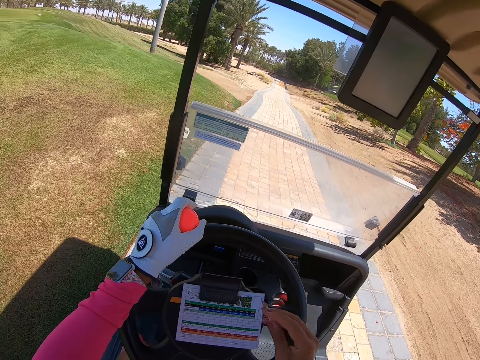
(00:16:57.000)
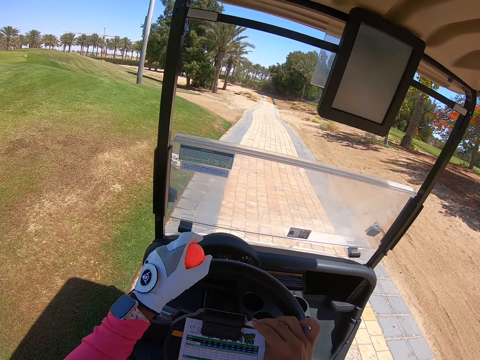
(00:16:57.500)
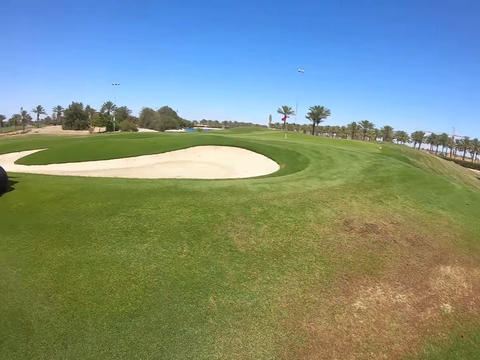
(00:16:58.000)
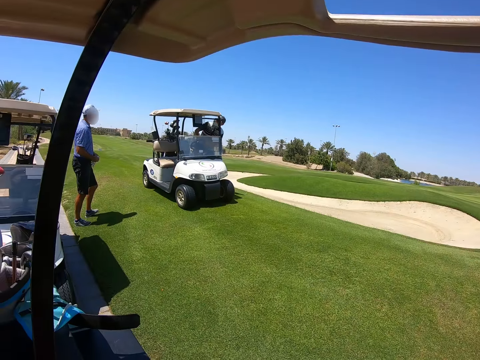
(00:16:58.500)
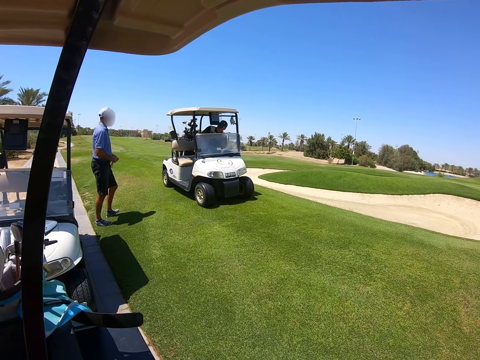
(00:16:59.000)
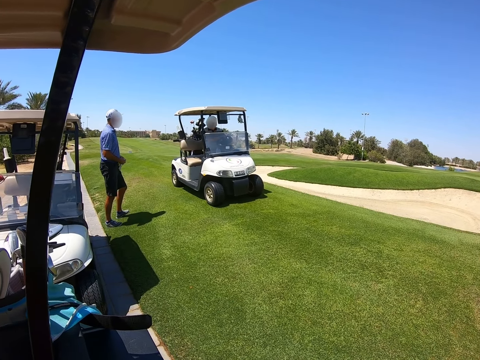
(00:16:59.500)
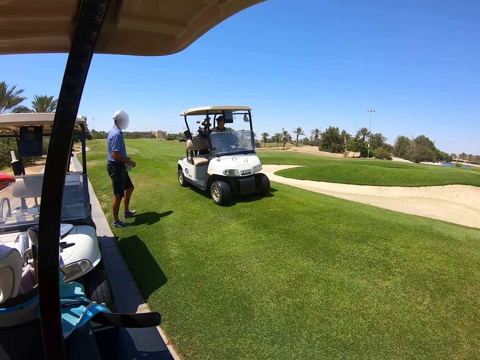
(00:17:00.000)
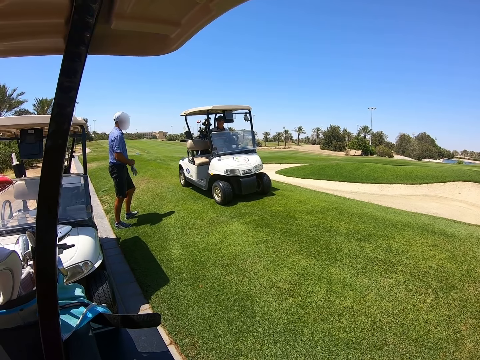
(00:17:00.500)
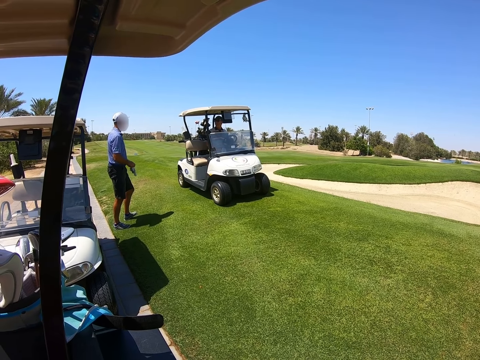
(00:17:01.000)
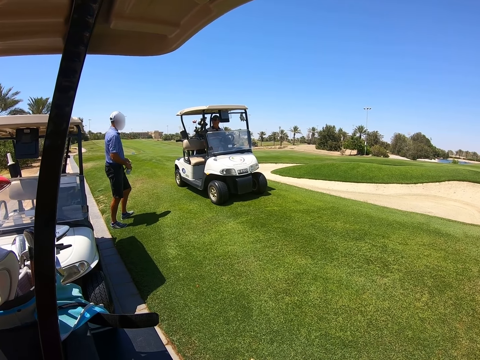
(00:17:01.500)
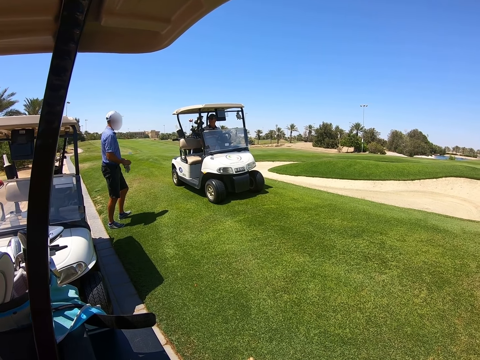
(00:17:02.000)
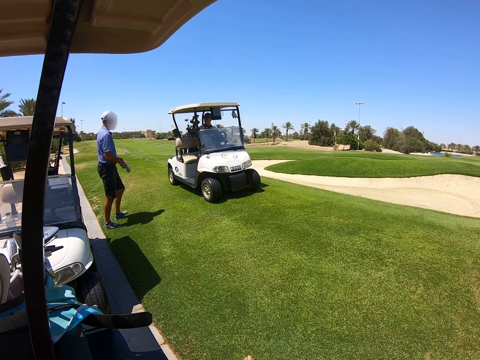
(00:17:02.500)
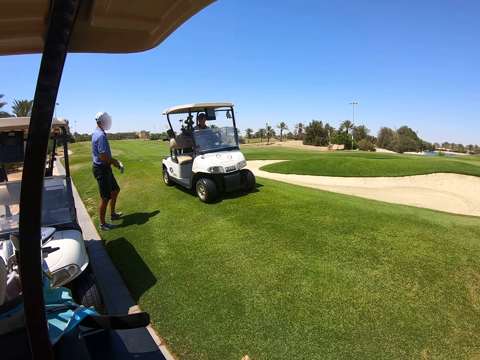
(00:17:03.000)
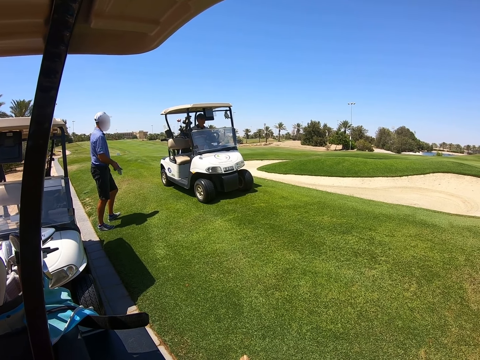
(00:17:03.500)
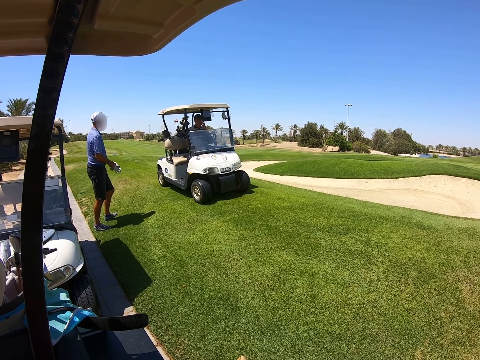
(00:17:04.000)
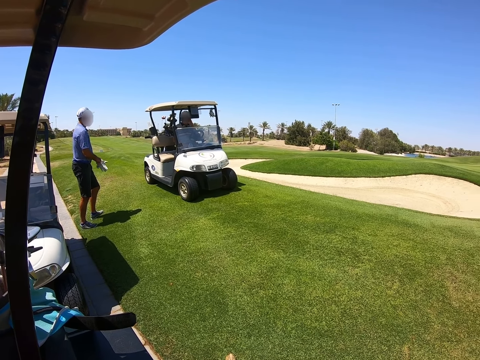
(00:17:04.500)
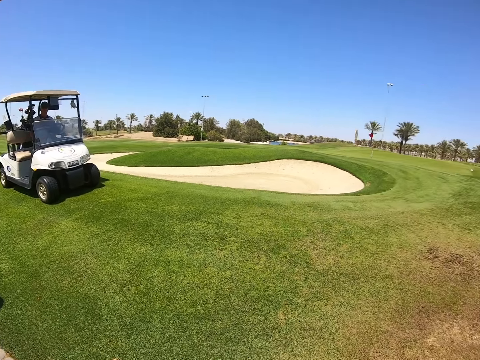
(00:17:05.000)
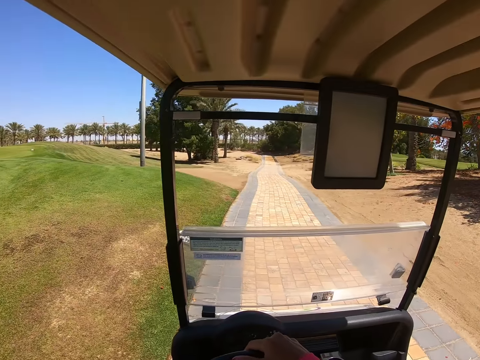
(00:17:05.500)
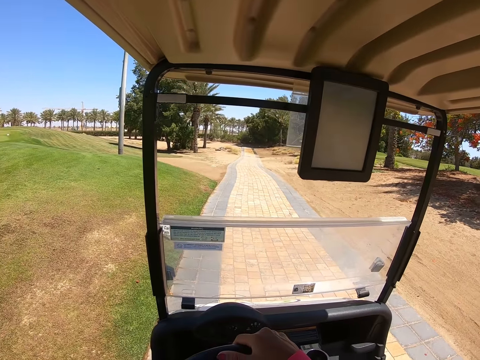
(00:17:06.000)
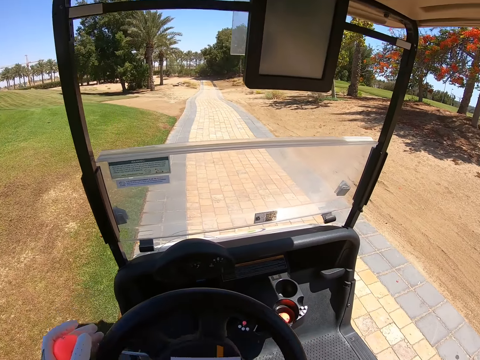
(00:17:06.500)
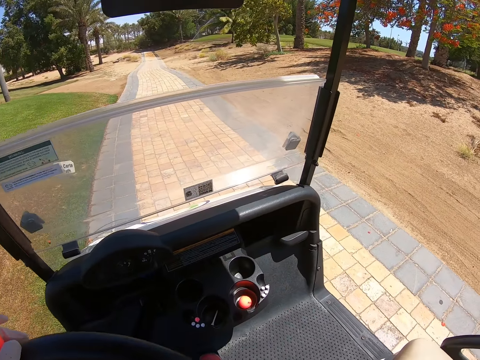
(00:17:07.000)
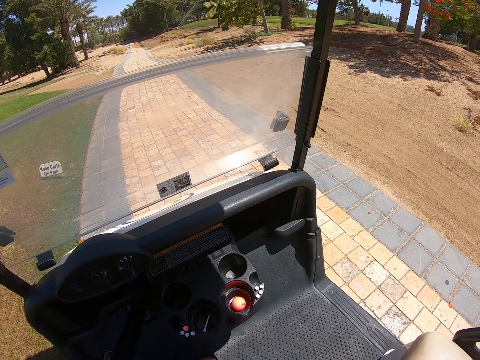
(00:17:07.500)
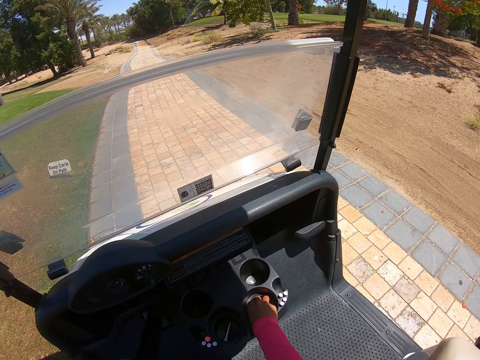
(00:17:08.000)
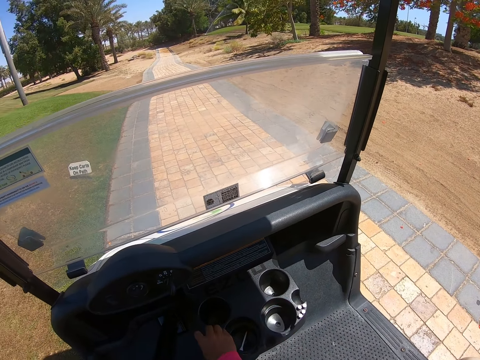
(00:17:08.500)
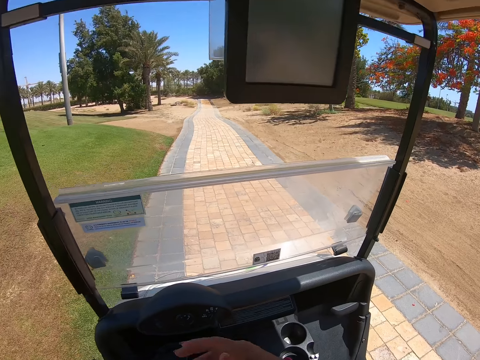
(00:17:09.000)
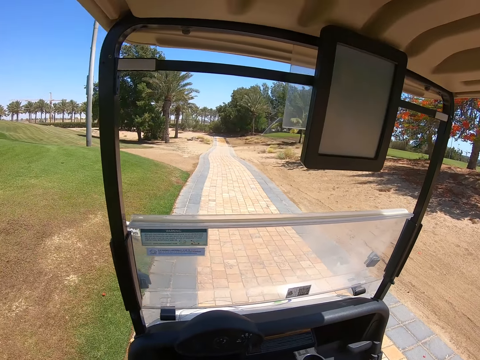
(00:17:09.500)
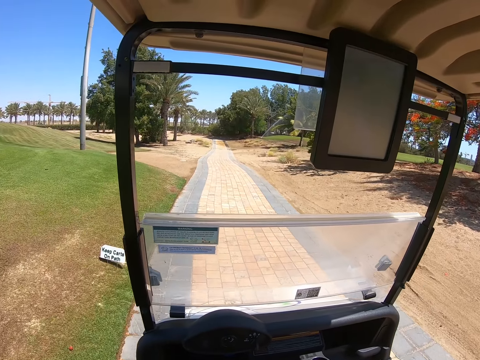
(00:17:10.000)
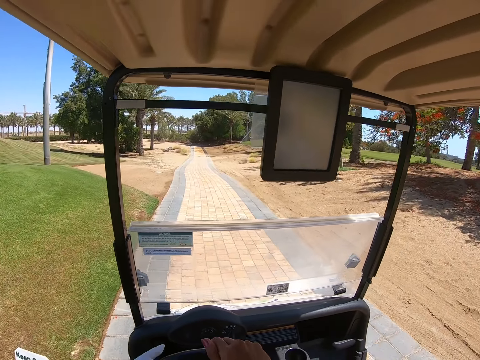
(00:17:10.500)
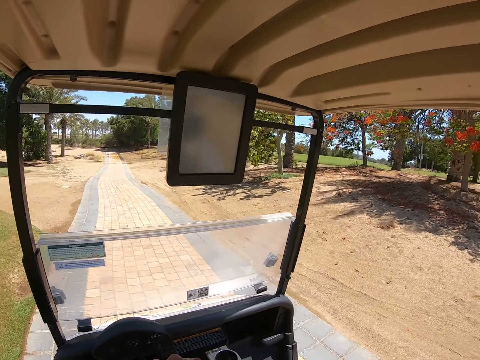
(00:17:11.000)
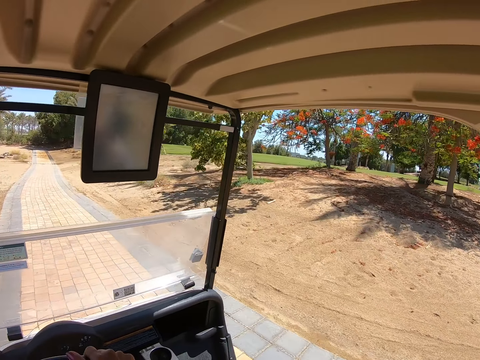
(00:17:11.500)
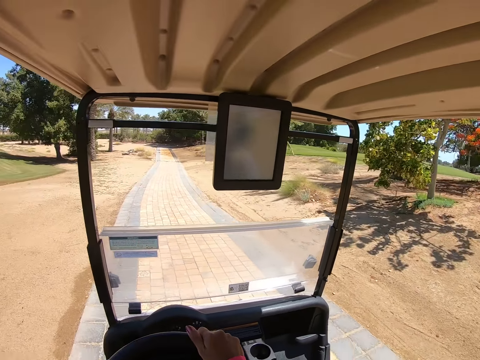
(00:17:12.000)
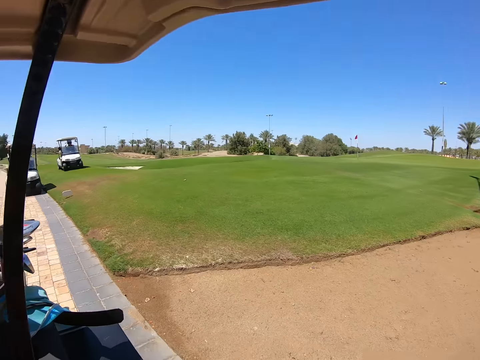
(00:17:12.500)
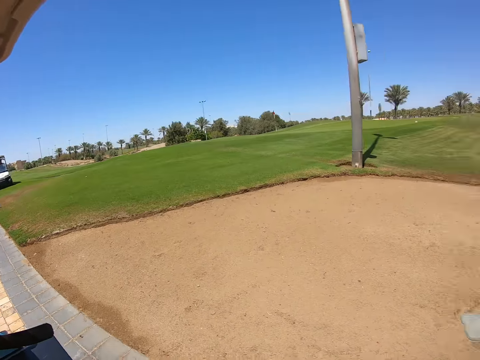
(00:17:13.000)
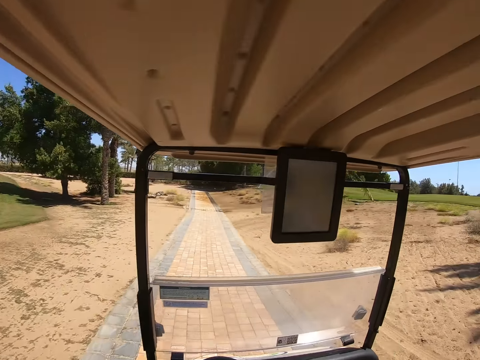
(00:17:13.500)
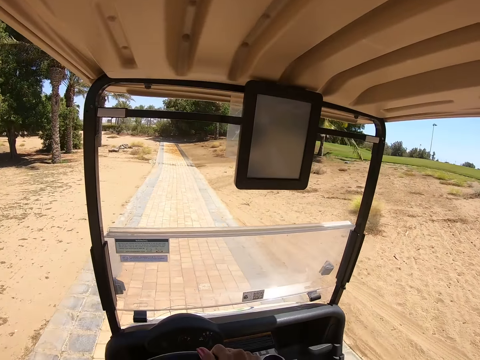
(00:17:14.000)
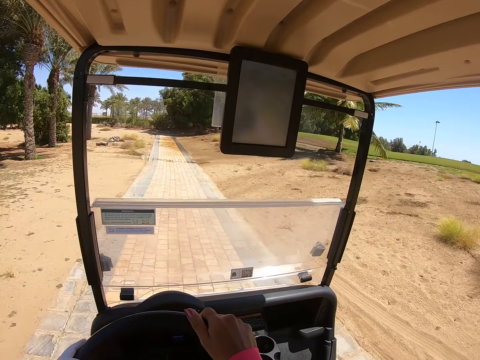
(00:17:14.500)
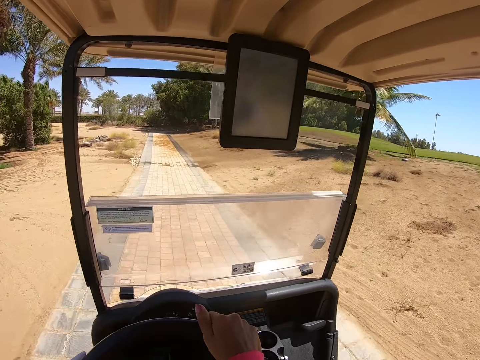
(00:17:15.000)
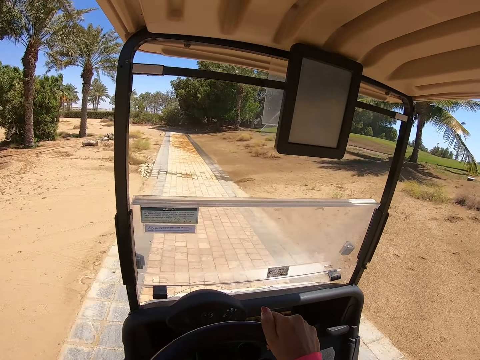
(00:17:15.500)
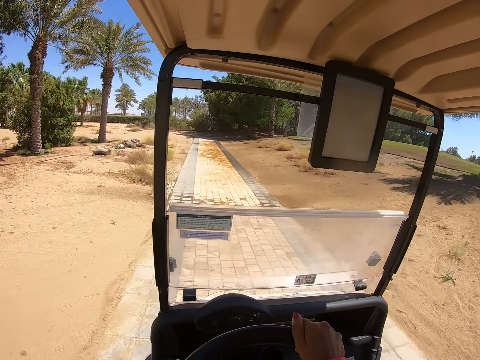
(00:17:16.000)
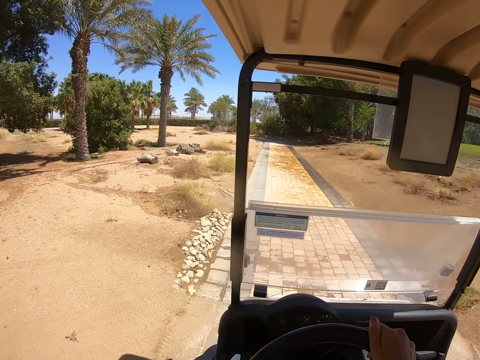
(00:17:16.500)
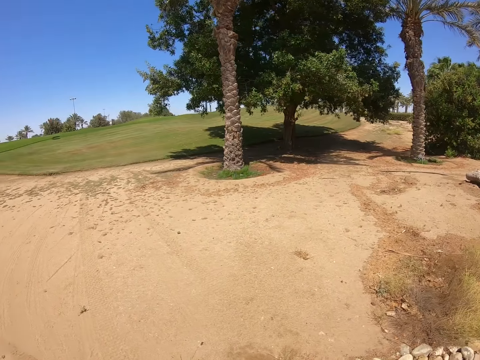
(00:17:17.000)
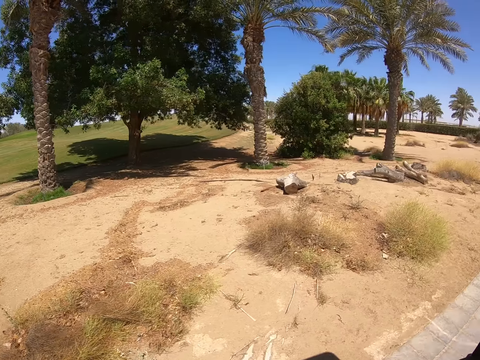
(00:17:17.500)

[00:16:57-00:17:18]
The camera wearer puts back the pen. They look around. A man boards the golf cart. A person stands on the golf course. A person dialogues with another person. The first person wears the glove. The camera wearer drives the golf cart. They pick up the golf ball. They look around the golf course. The man drives the golf cart. The person drives the golf cart.

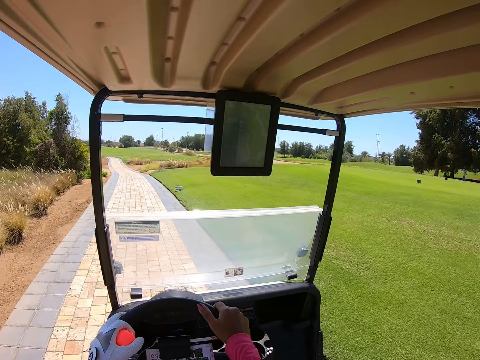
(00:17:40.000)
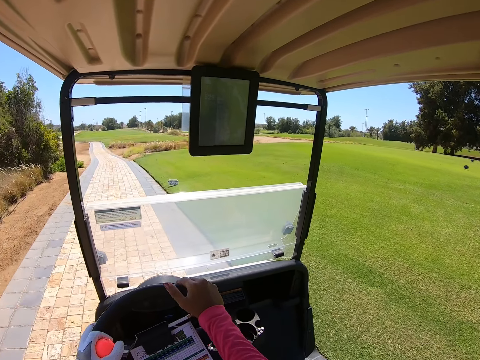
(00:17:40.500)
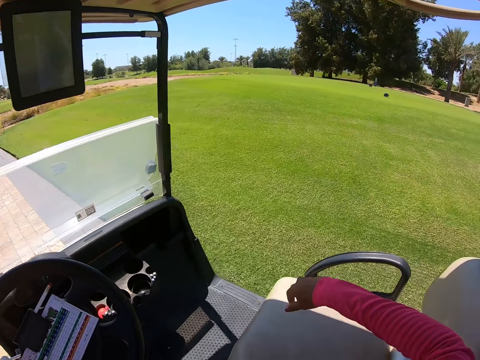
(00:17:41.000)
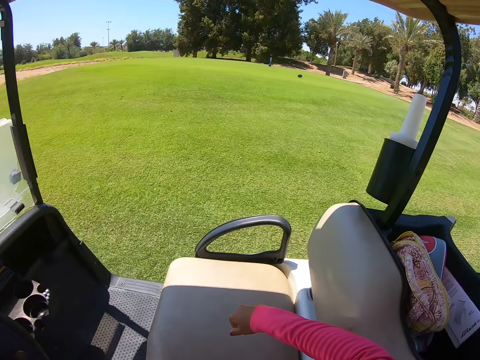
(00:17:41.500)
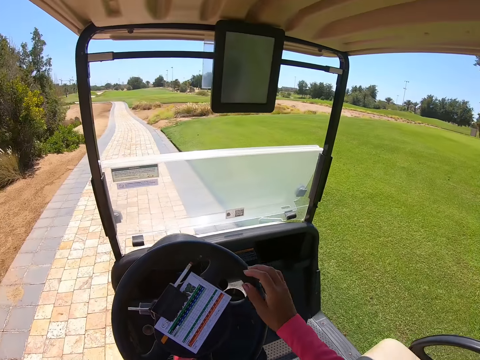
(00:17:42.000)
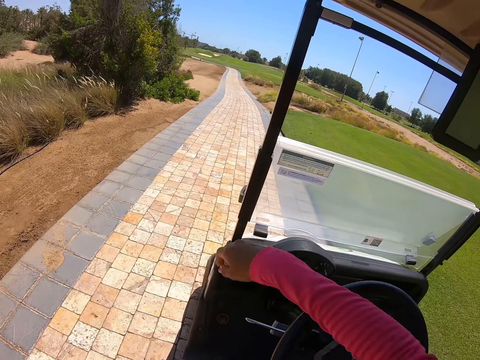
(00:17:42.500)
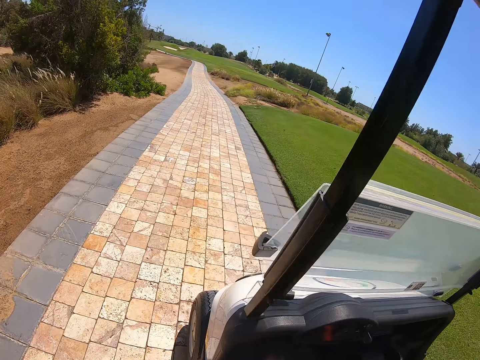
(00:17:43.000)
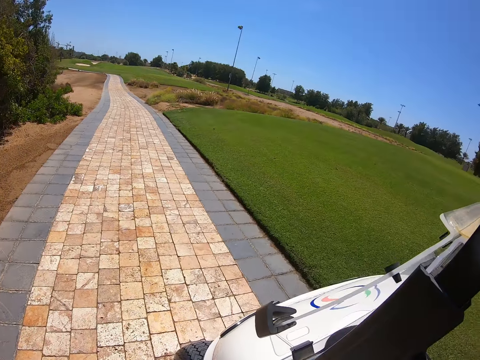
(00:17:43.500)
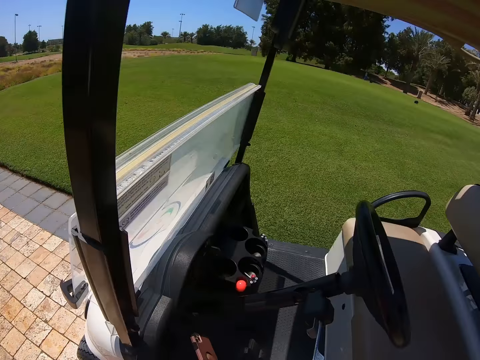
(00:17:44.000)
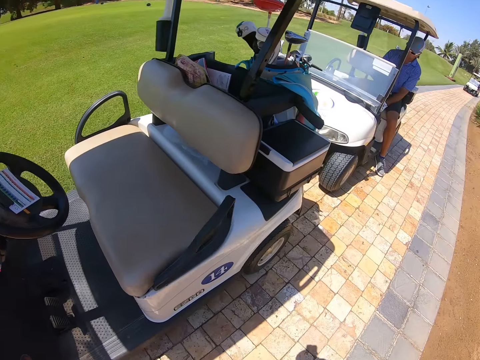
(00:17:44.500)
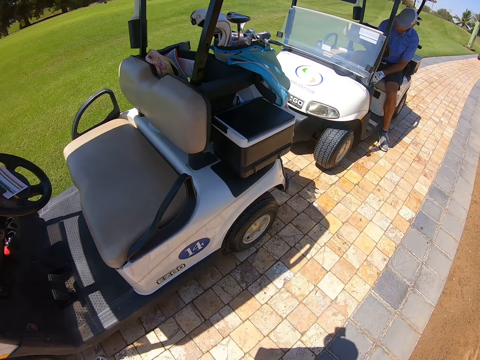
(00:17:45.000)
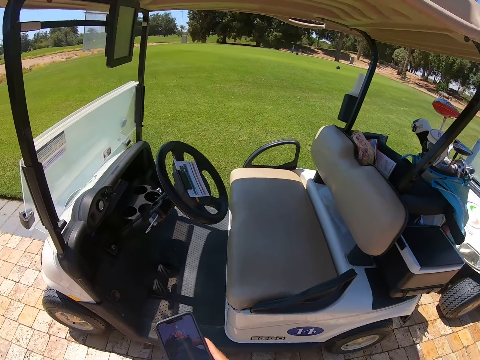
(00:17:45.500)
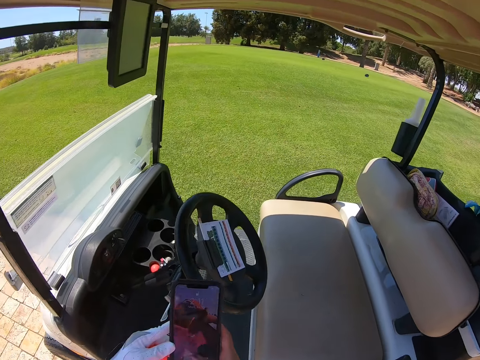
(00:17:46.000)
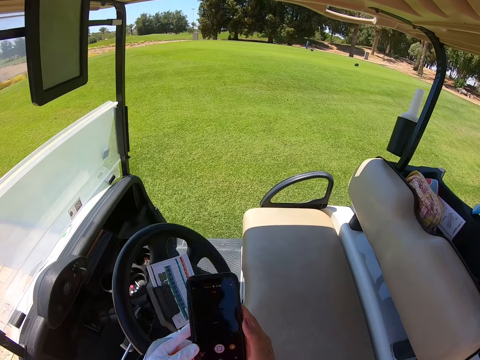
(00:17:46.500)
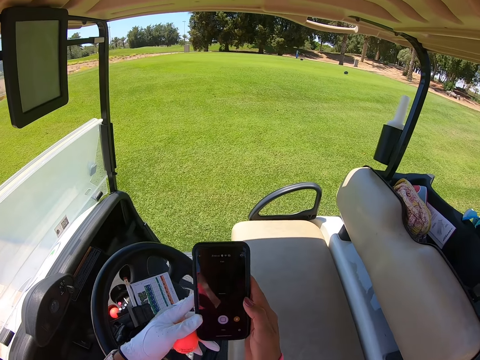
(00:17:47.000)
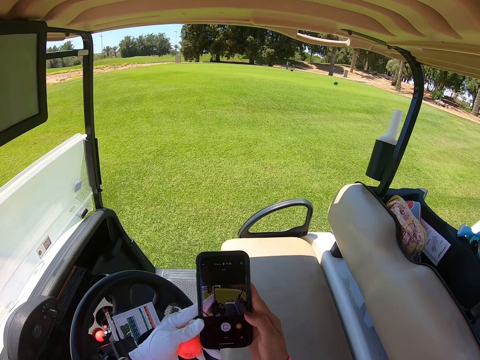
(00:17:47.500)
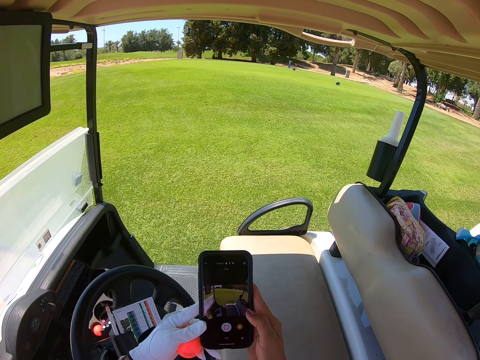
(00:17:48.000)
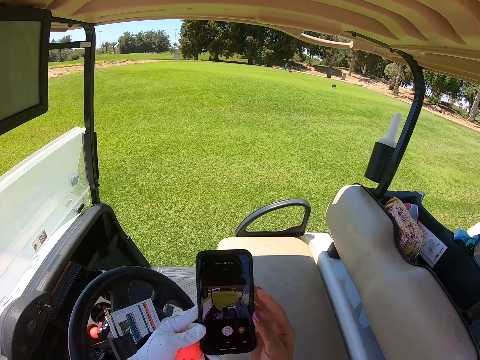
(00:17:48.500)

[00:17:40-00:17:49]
The camera wearer stops the cart on the driveway. They alight from the golf cart. A person sits in the golf cart. The camera wearer uses the phone and dials the phone.
